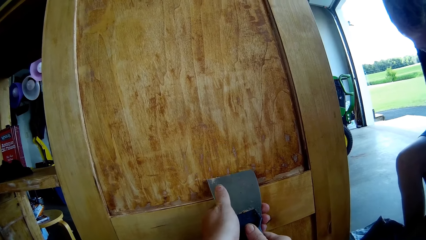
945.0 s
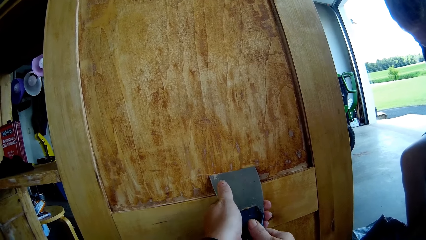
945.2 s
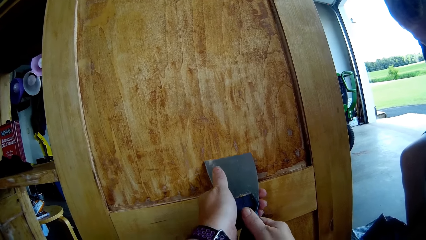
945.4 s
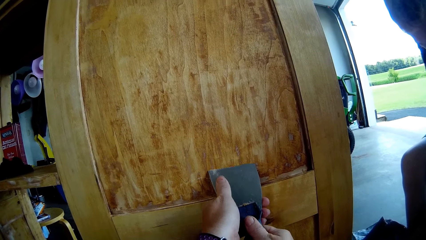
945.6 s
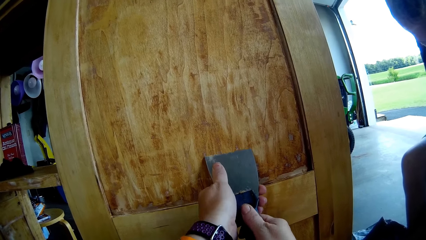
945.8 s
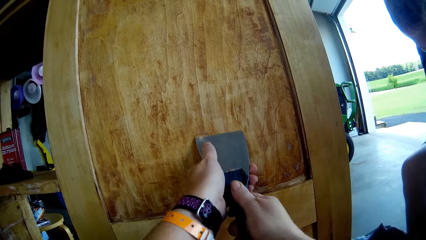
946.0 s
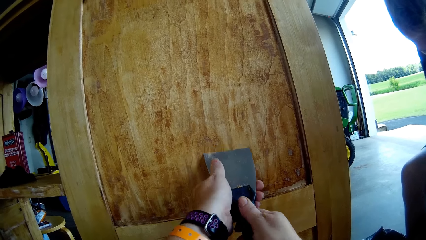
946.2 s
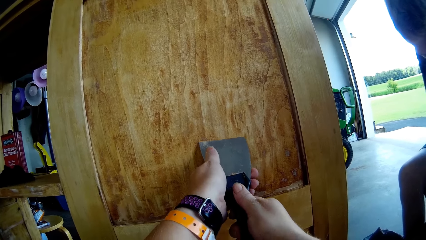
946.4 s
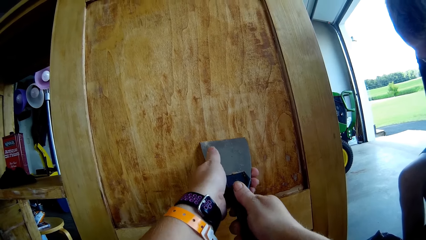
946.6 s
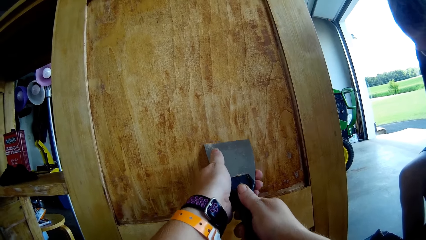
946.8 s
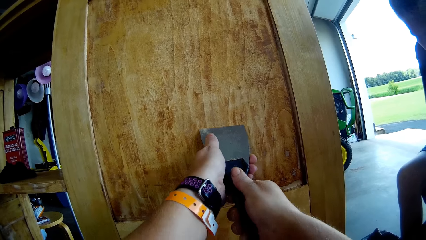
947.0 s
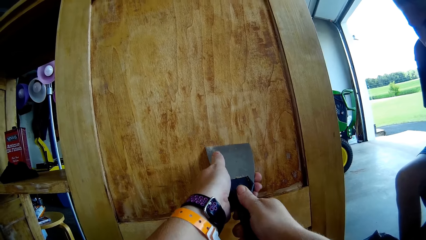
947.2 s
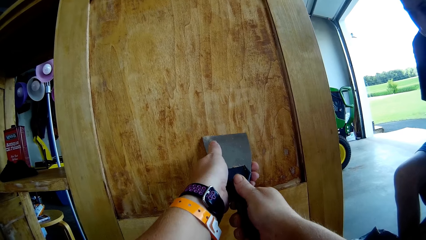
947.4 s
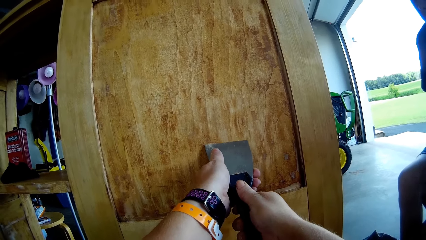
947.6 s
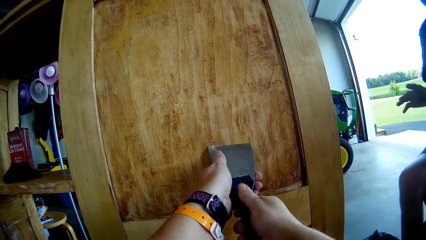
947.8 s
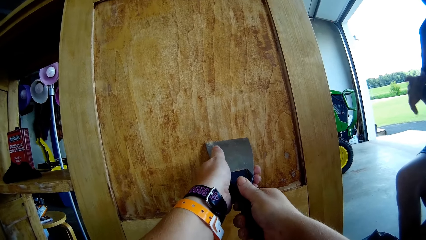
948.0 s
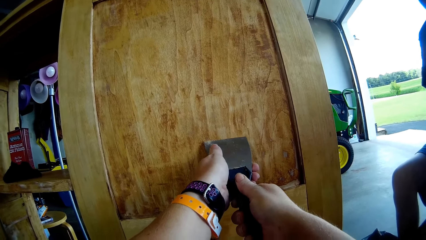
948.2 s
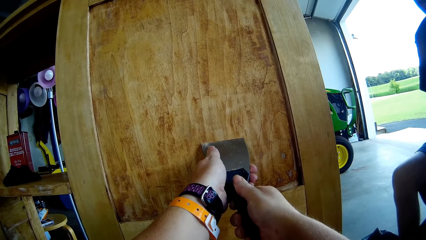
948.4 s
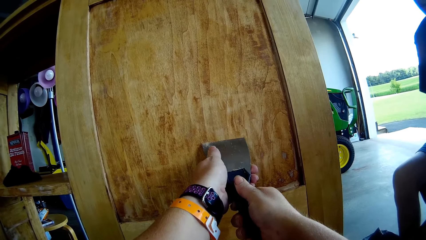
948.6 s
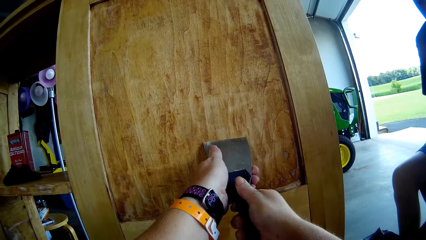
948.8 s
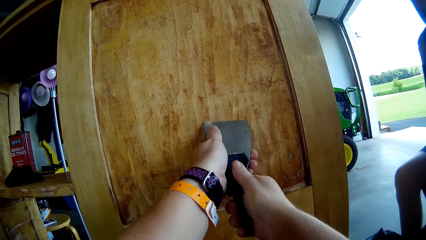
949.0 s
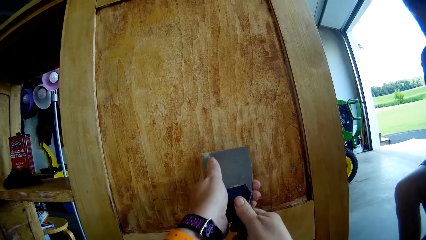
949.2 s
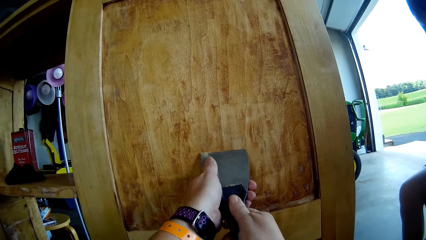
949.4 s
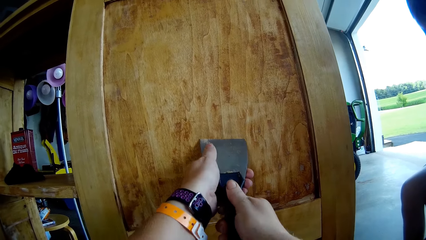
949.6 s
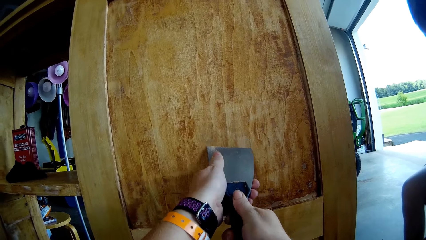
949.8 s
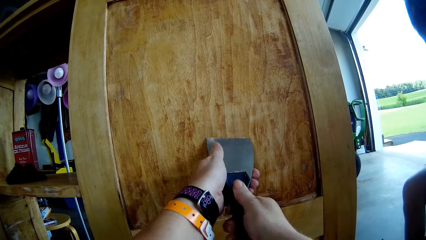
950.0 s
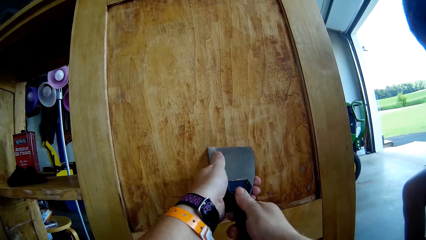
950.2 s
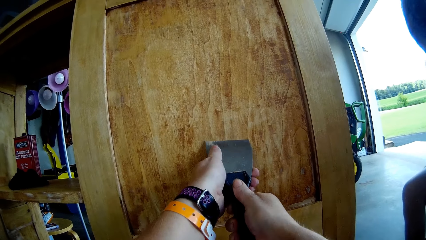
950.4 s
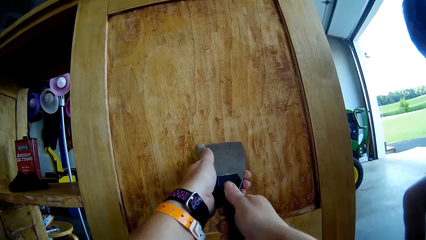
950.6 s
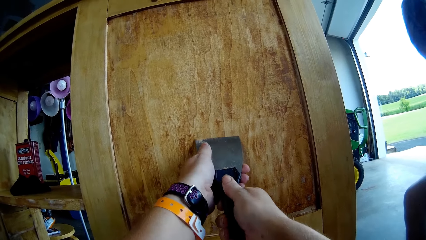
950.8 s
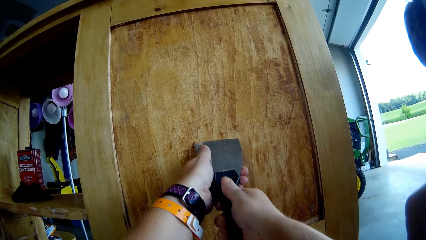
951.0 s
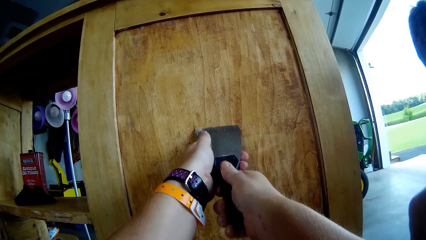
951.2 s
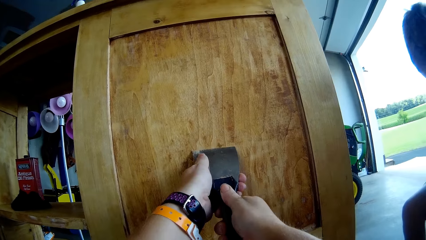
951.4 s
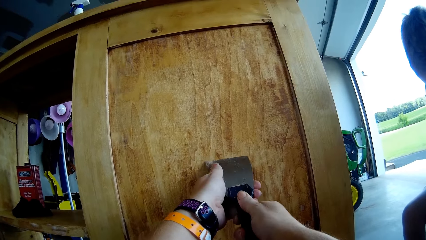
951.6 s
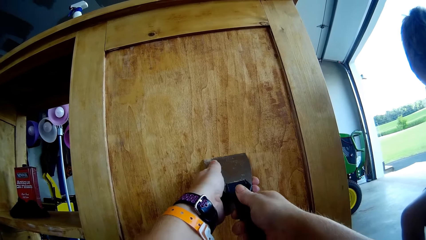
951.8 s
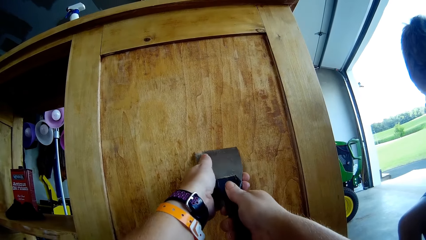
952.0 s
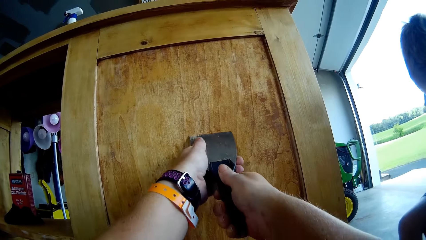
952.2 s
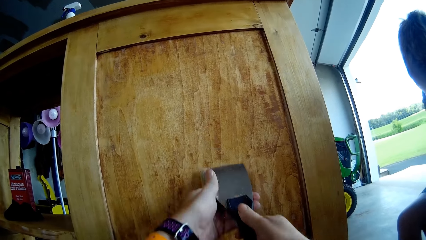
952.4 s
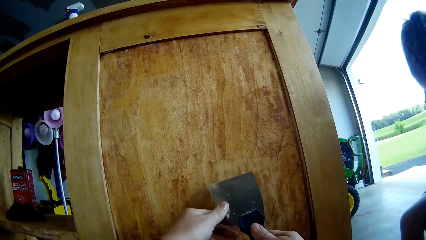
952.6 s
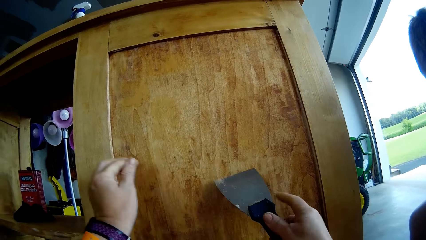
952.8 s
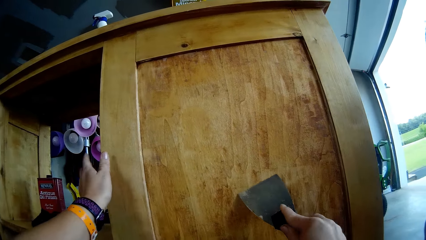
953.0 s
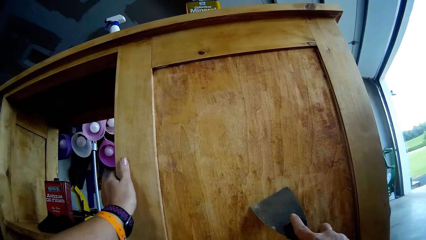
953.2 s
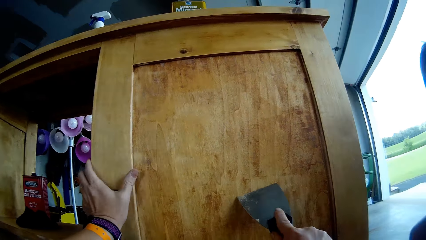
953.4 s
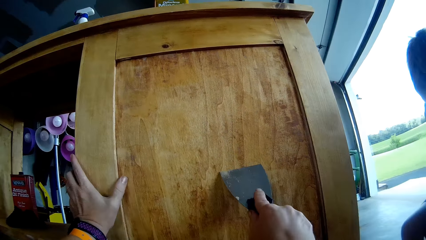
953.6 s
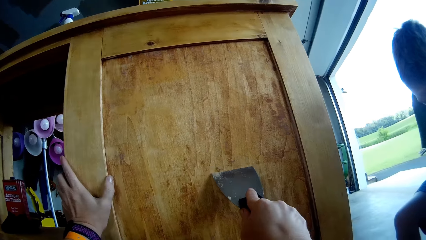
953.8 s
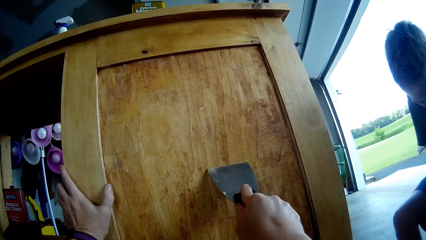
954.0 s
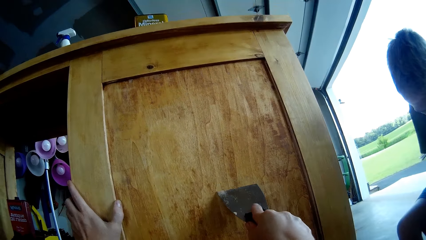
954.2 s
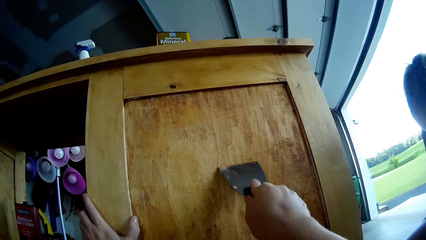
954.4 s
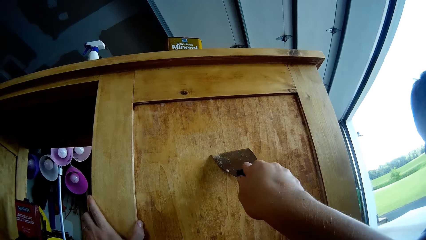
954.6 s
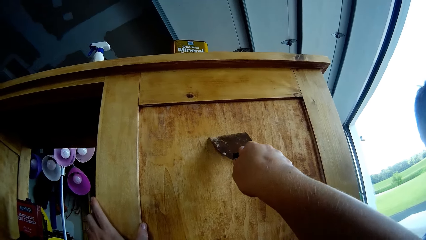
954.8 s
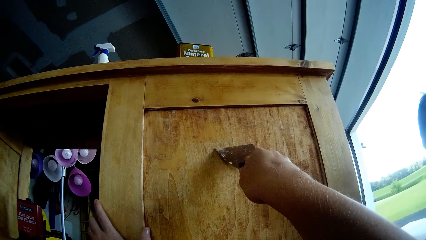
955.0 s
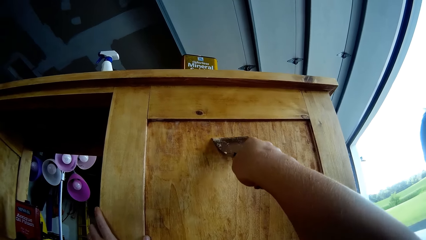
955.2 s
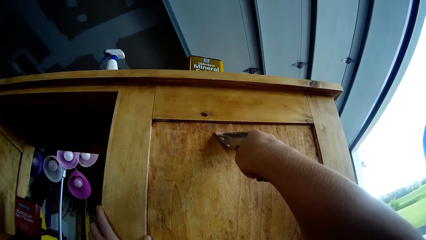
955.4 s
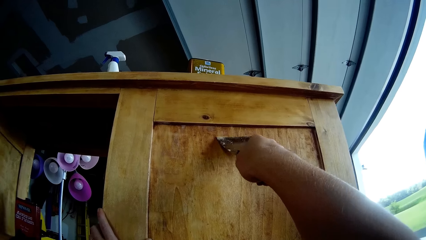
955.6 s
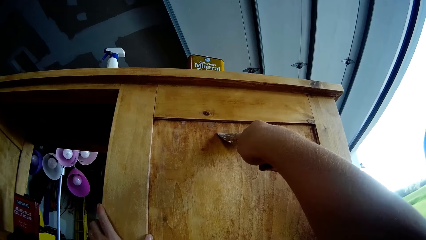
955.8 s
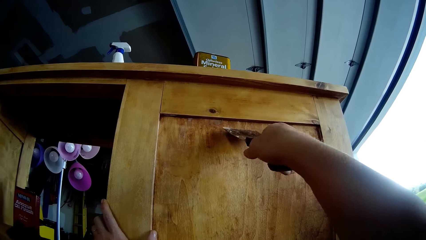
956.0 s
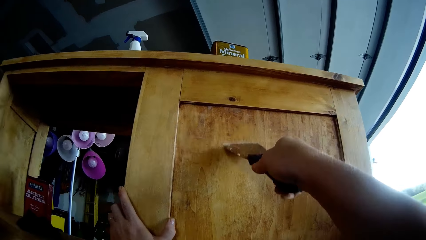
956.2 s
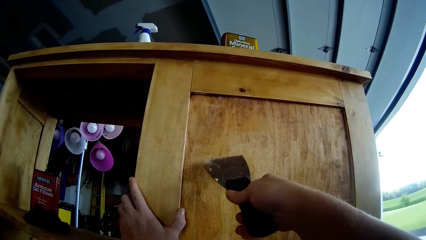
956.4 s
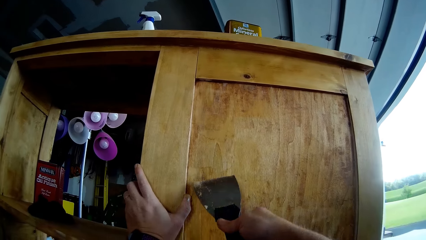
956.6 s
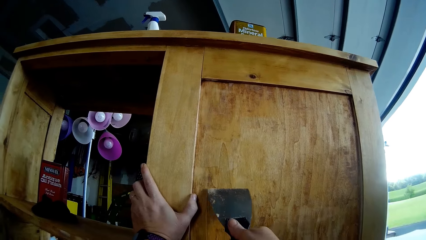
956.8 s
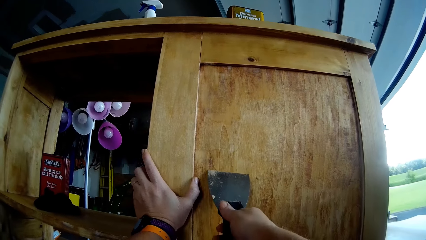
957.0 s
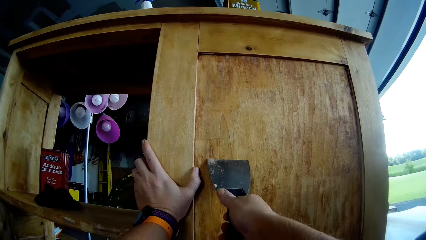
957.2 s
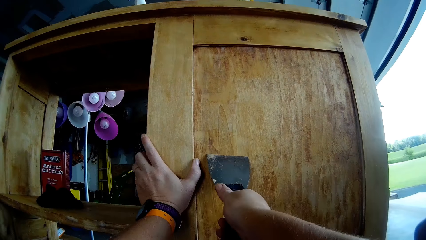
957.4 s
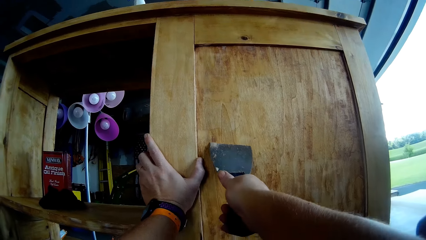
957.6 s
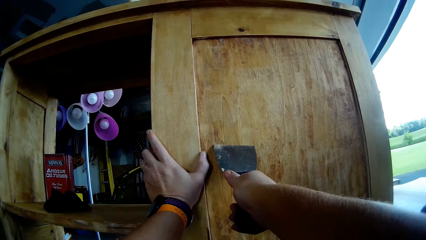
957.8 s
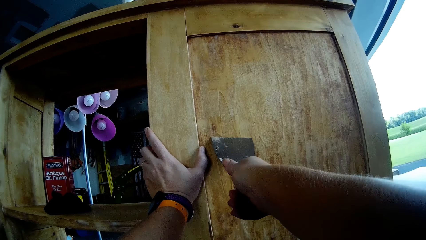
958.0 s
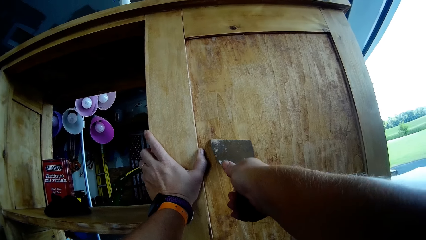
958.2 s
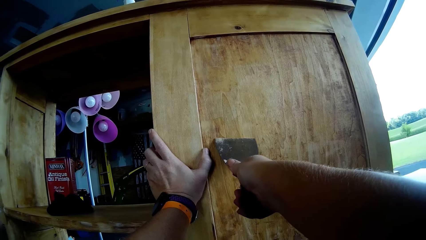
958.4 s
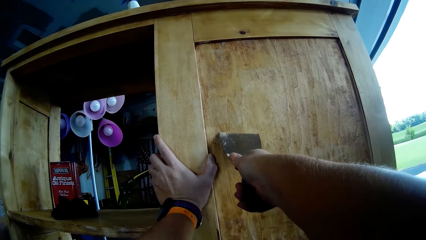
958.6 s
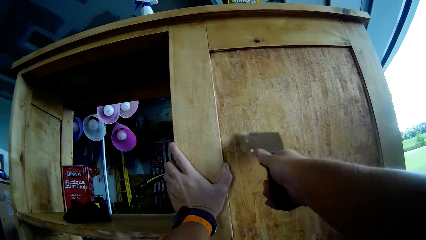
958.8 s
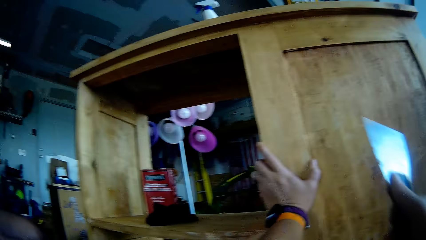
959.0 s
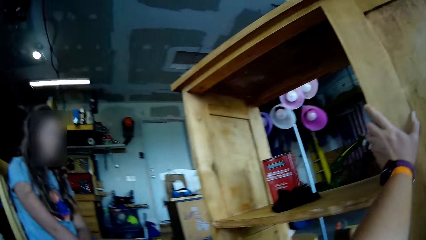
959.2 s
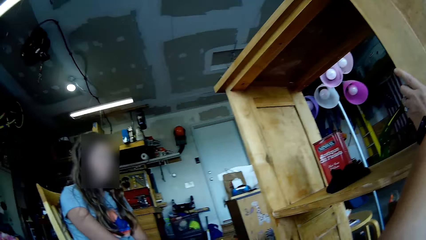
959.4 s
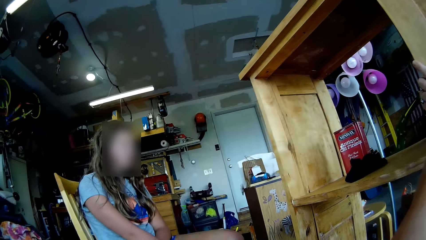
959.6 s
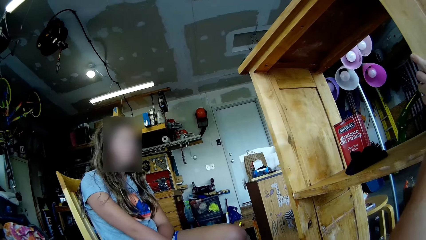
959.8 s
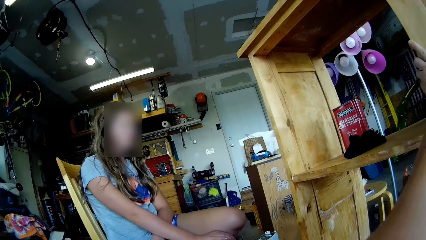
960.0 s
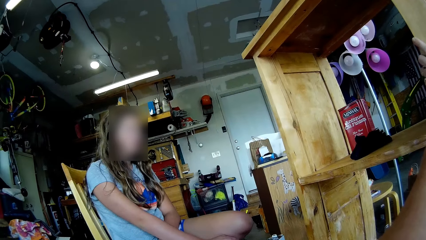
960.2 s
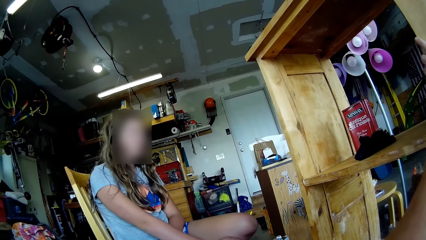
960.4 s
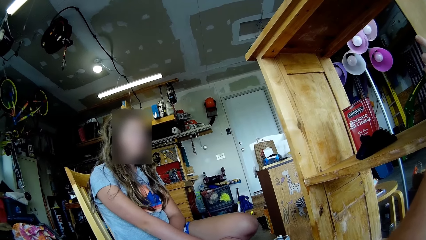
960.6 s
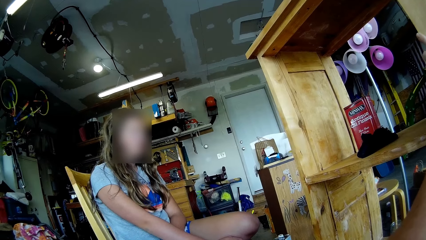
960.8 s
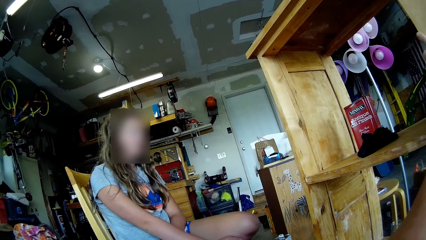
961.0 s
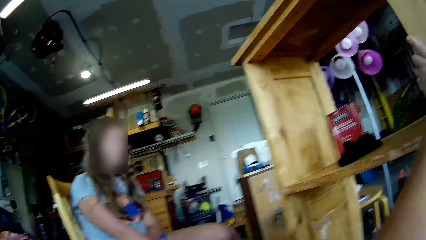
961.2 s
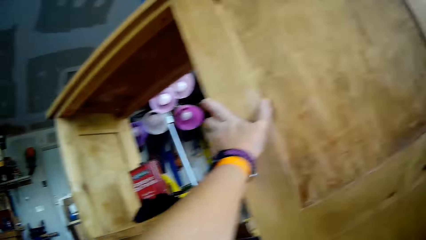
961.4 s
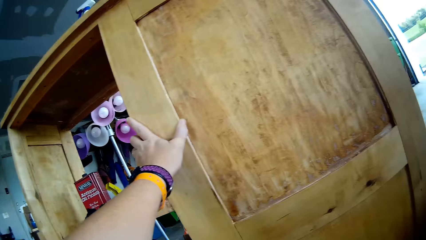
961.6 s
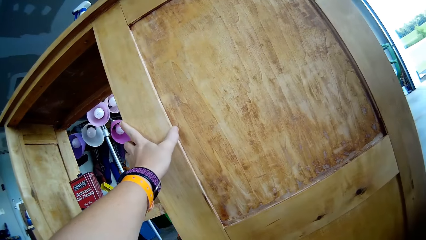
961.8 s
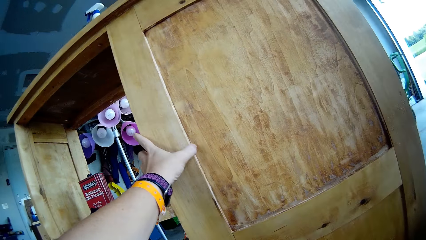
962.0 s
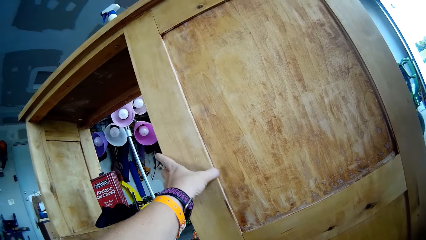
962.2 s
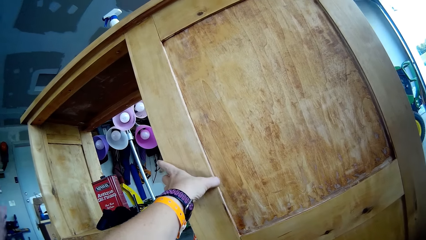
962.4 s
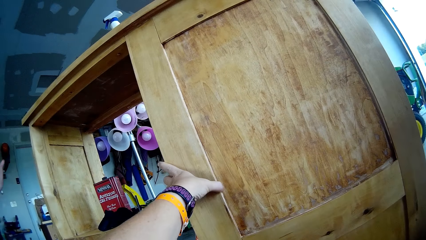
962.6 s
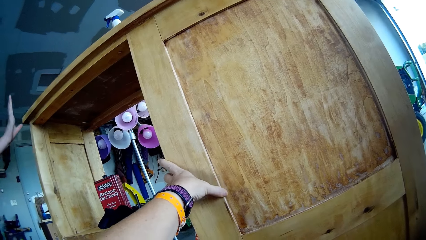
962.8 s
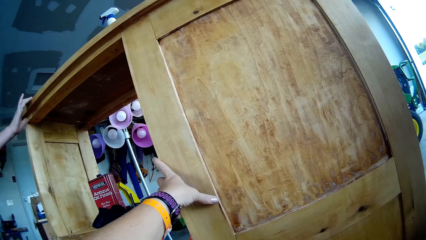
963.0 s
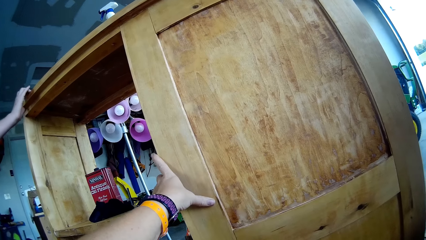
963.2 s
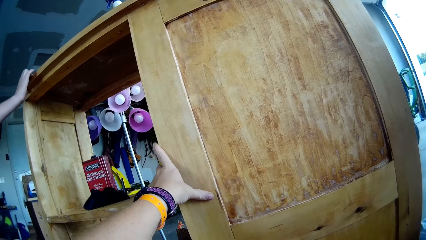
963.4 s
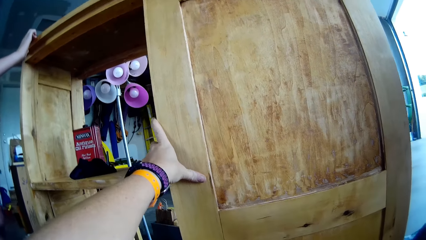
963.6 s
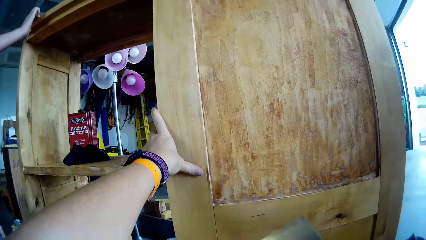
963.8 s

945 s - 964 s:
A boy points at the storage cabinet or table. The boy moves a hand. The camera wearer holds the storage cabinet with her left hand. She scrapes the storage cabinet with a scraper. She turns to a girl. She looks around. A lady sits on the other side. The girl shakes her head. The camera wearer touches the table. She moves her left hand on the storage cabinet.
